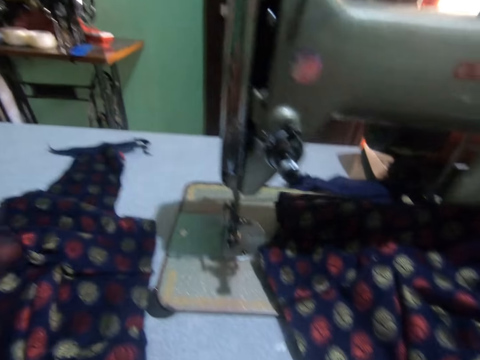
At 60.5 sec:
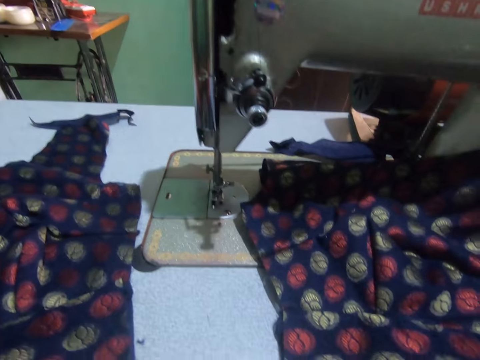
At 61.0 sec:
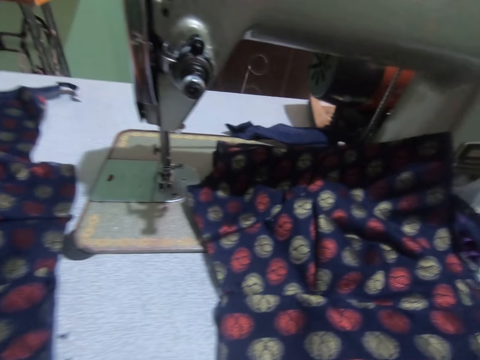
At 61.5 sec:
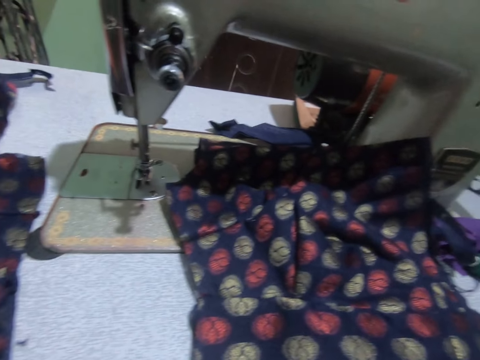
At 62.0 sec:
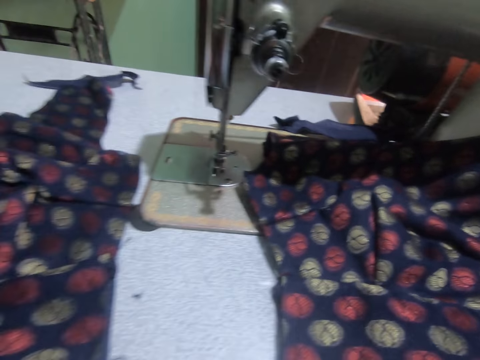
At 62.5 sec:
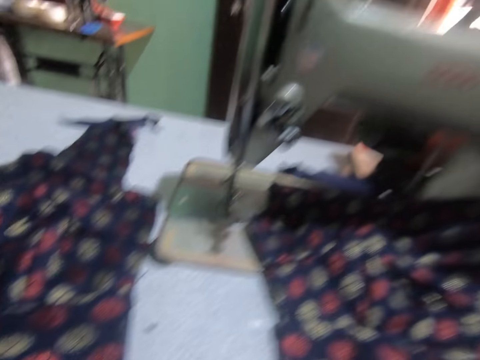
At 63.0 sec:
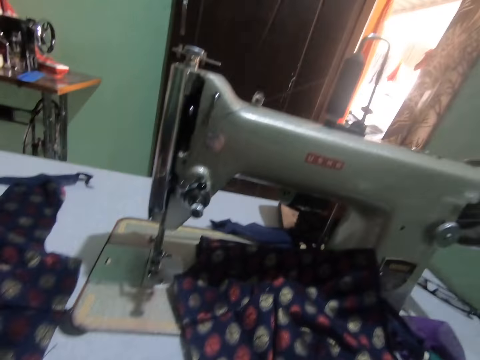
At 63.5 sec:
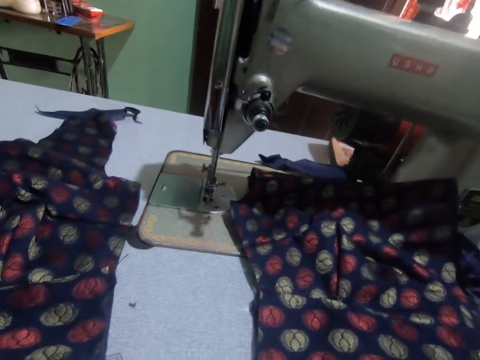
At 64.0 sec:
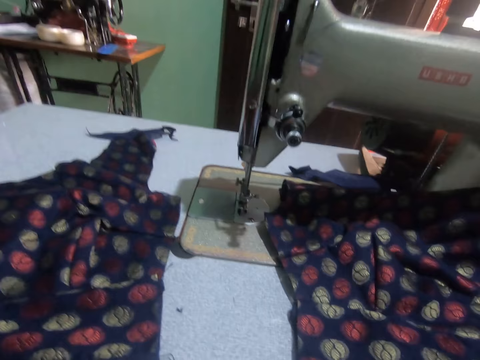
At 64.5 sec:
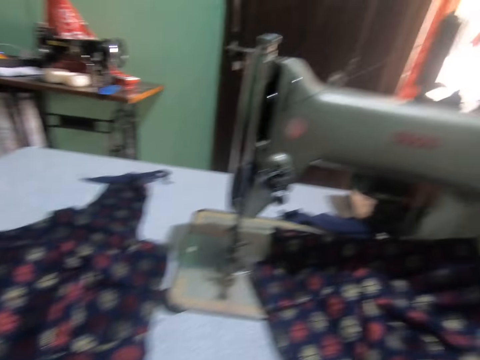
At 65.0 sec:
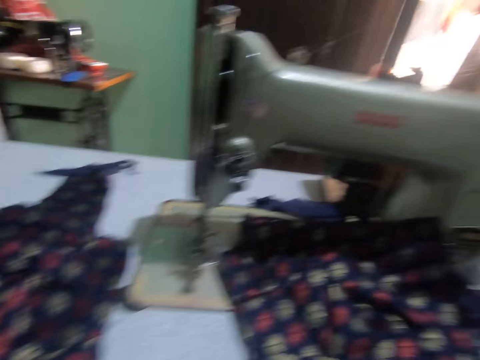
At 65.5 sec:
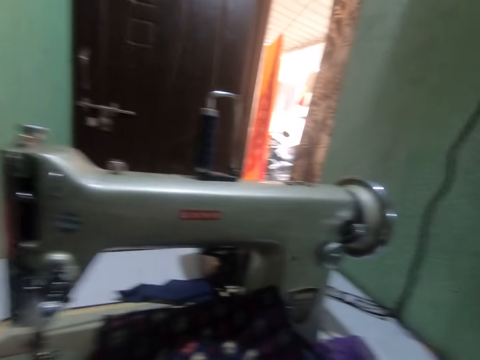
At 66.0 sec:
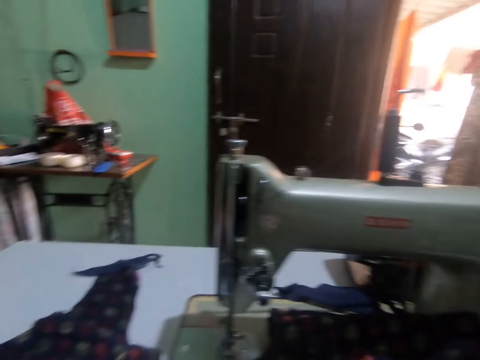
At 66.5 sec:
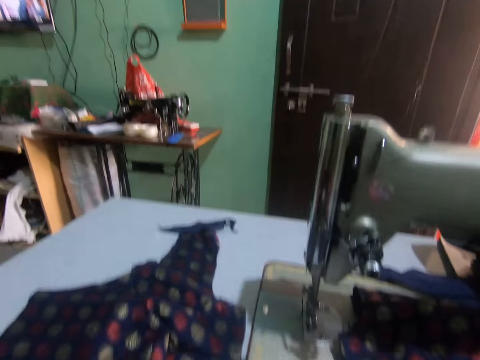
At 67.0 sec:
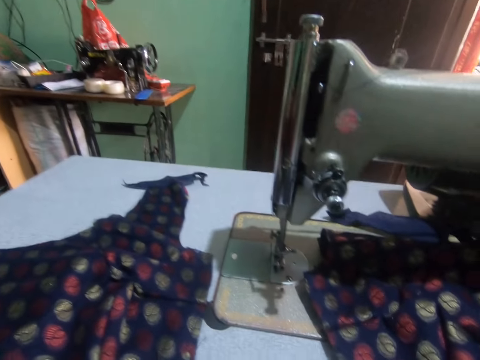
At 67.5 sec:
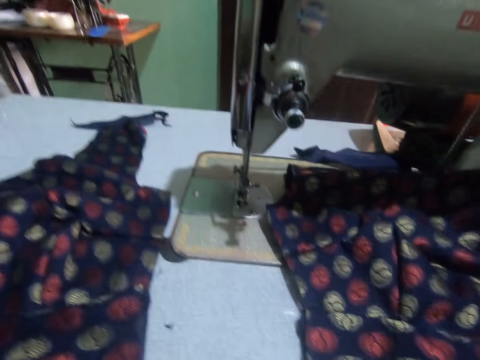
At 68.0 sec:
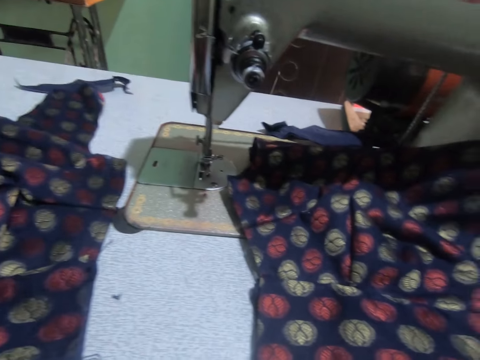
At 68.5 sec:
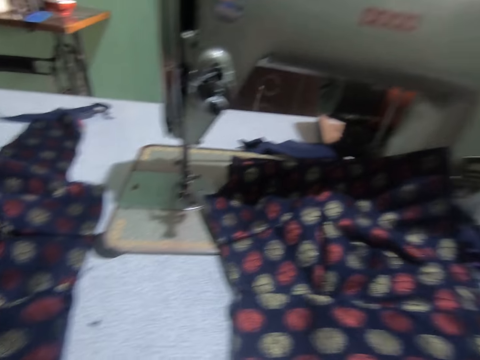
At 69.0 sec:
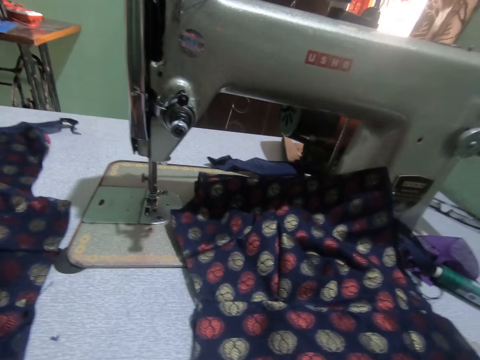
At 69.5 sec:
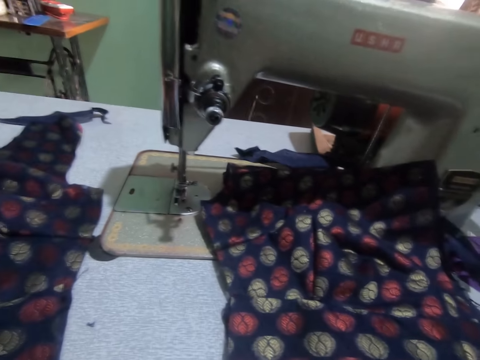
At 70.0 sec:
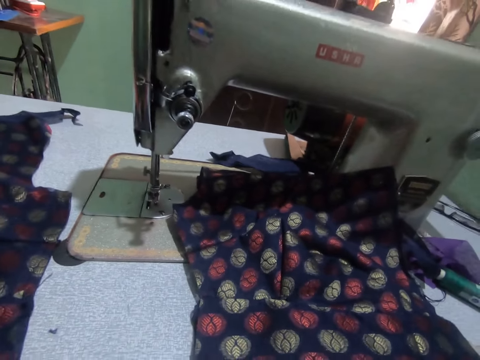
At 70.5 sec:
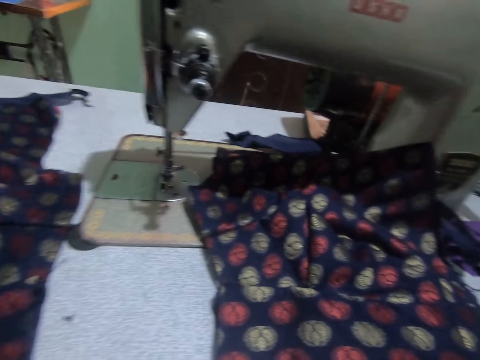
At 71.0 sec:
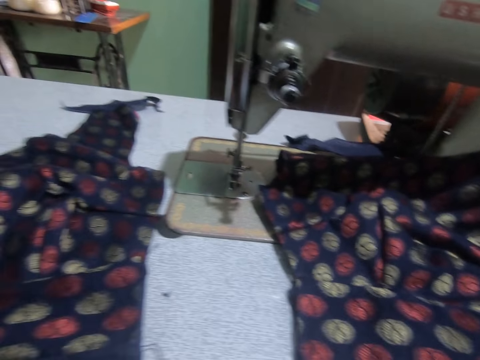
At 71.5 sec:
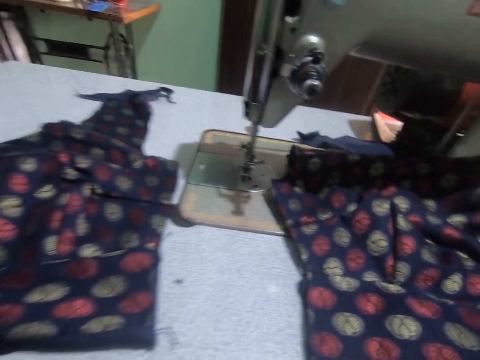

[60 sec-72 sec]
The camera wearer holds the fabric on the sewing machine. They turn around.

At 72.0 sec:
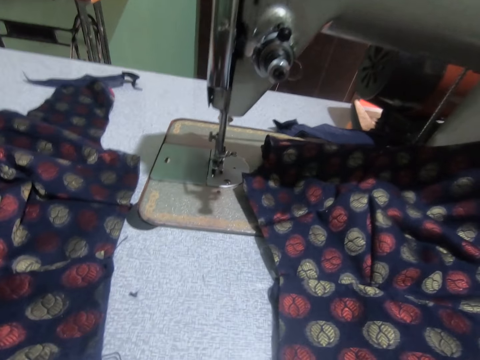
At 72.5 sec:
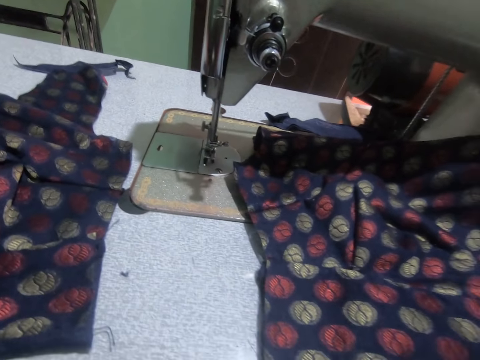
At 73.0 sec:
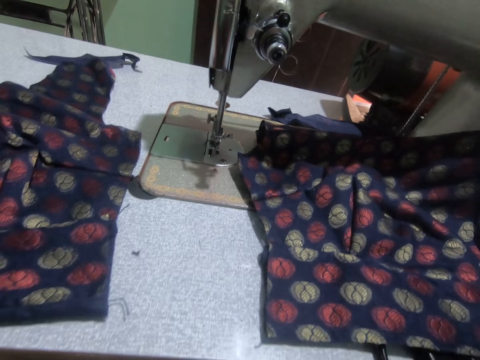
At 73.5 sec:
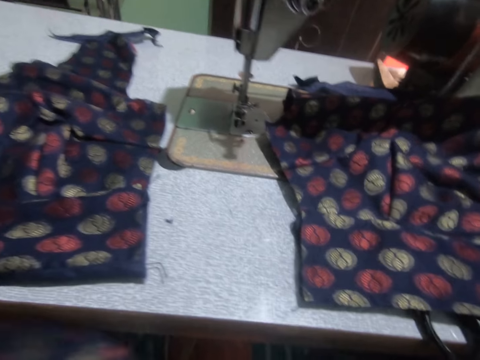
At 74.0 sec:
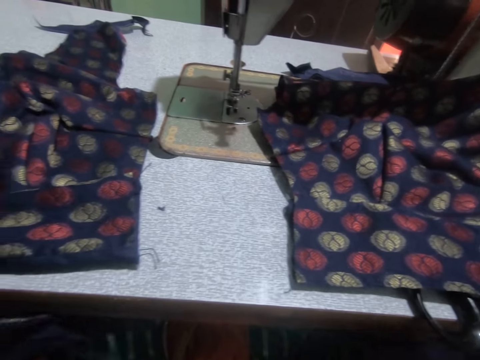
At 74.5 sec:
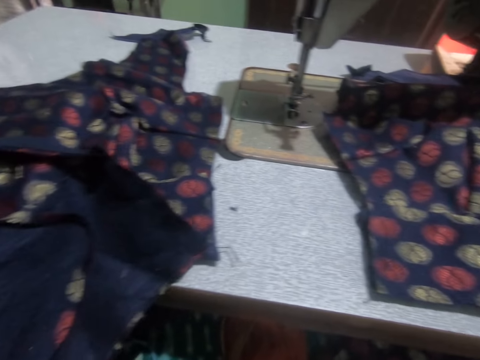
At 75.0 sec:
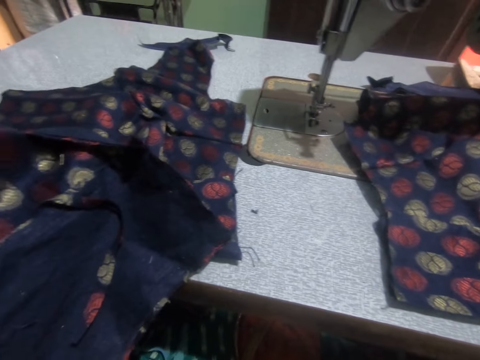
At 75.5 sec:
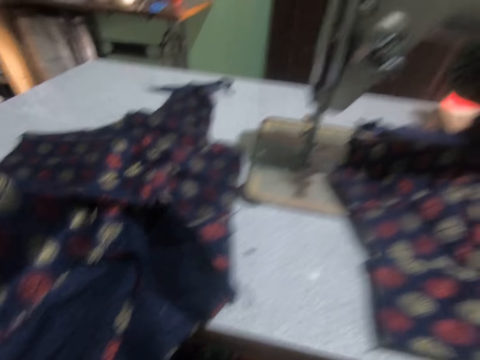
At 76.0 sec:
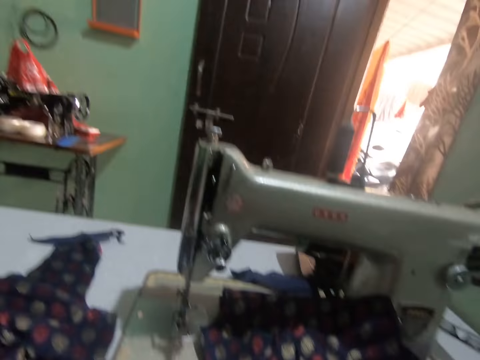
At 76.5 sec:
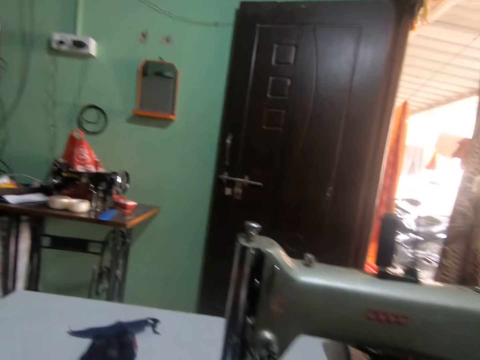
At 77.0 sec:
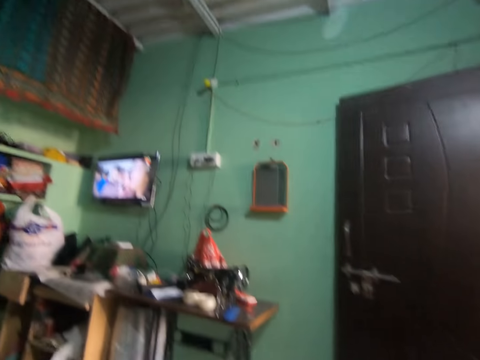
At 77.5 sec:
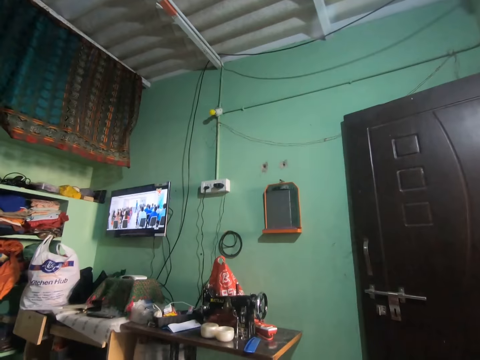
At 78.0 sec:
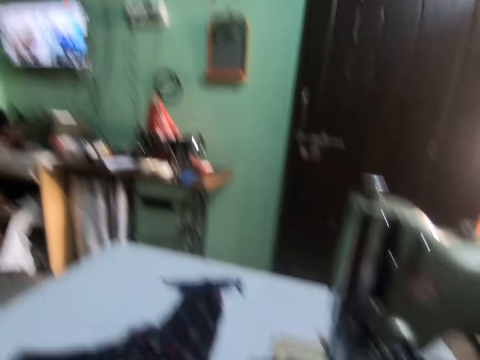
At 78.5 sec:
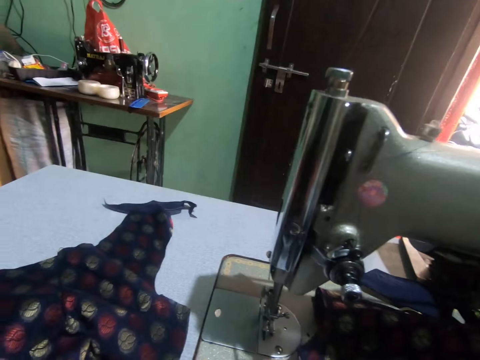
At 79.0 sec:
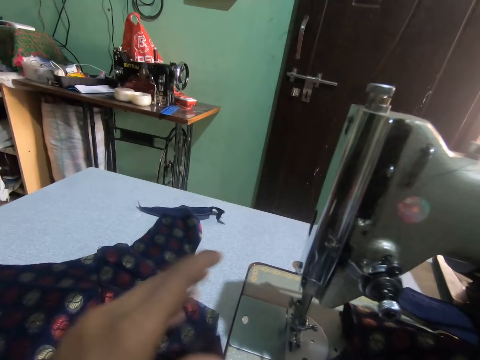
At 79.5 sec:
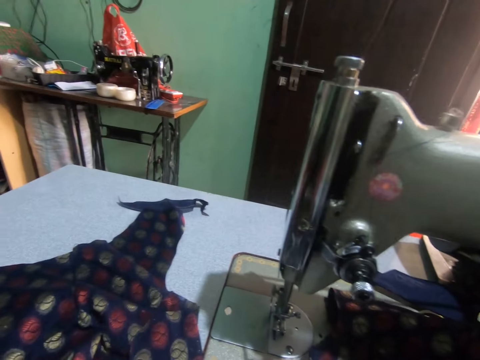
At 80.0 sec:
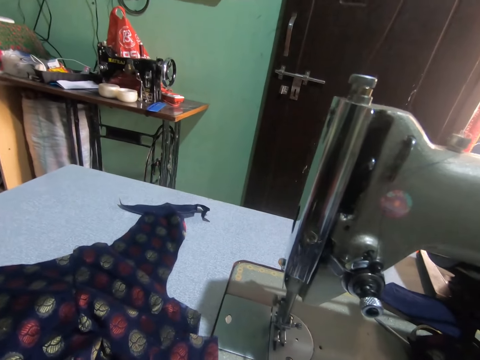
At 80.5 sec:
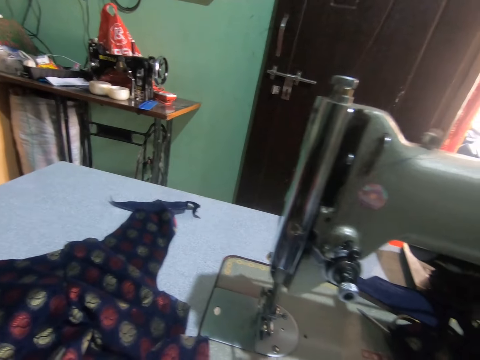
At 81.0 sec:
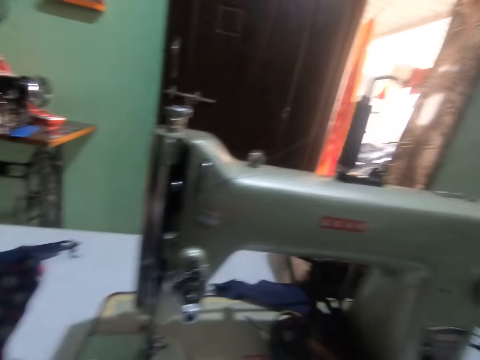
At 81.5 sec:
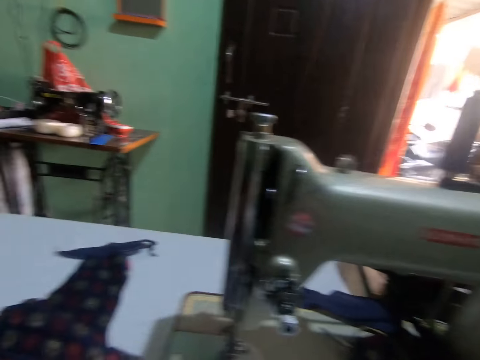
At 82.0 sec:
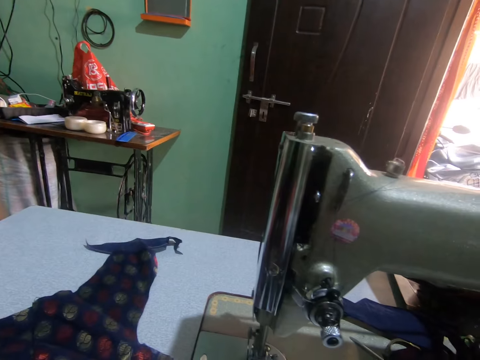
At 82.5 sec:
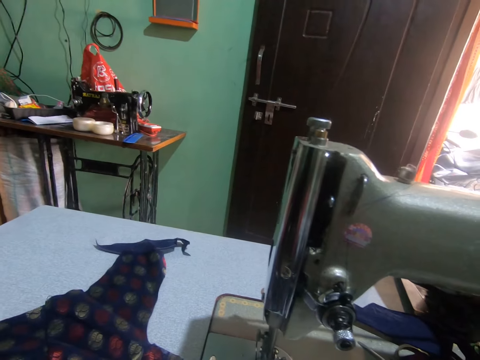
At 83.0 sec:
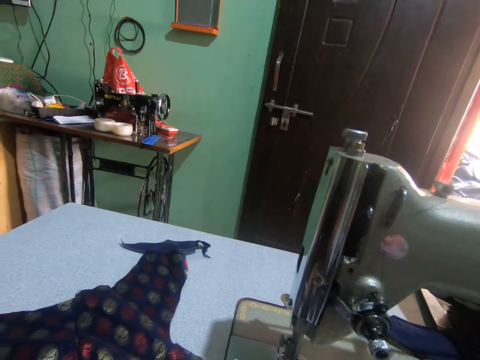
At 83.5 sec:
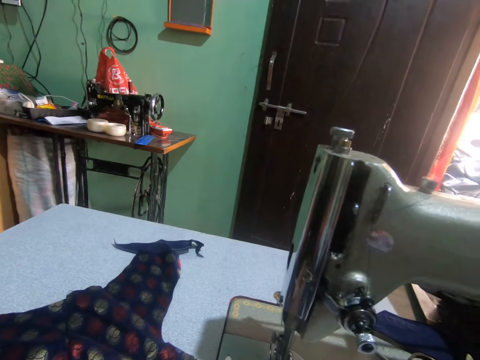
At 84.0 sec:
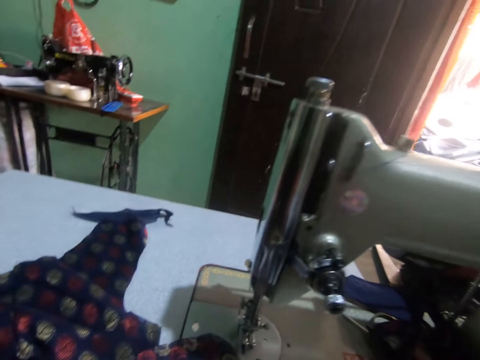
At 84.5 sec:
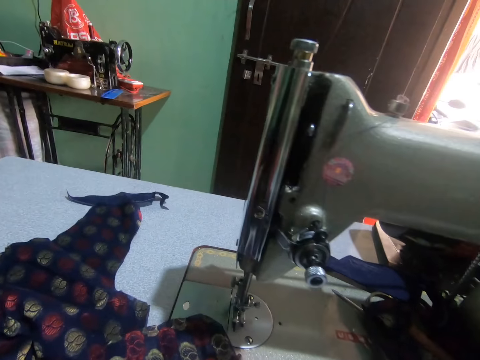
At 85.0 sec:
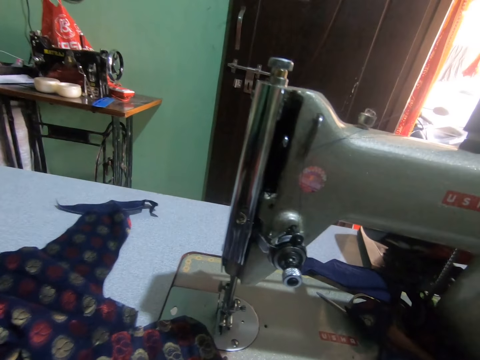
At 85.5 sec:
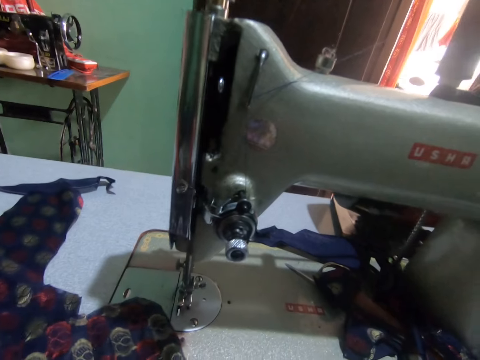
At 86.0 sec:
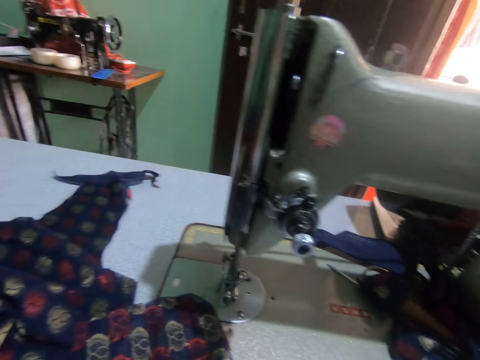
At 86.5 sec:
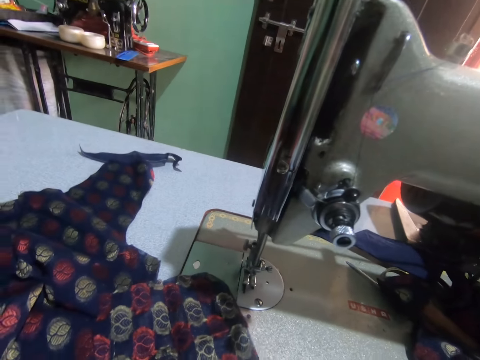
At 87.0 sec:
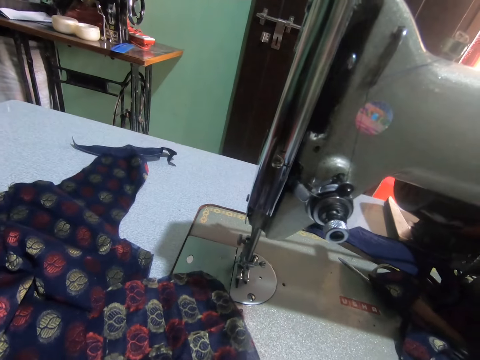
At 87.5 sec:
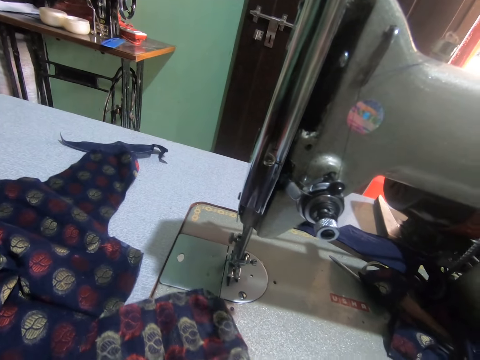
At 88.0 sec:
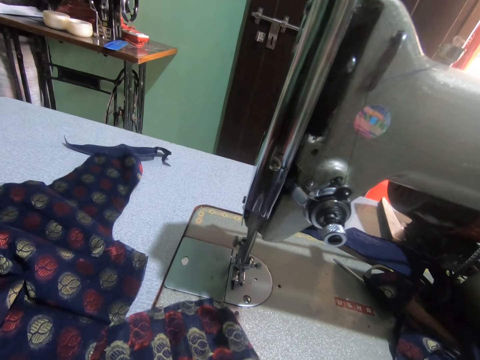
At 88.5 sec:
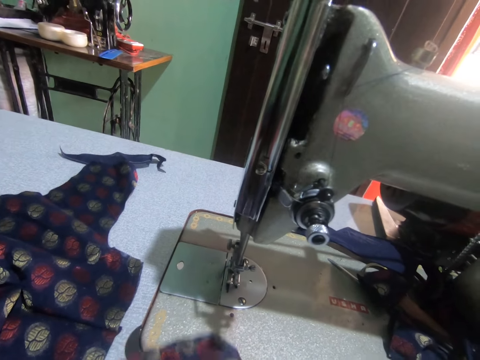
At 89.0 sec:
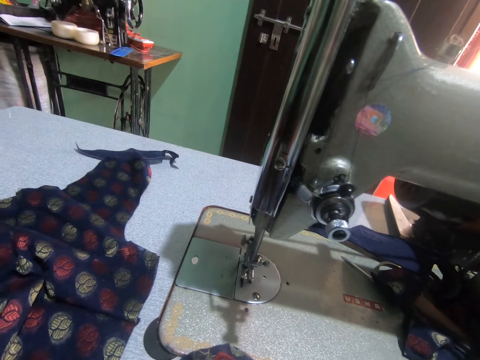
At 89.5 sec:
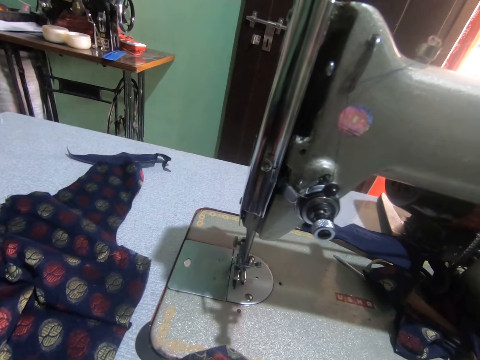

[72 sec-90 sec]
The camera wearer holds a fabric. They turn around. They look at the television. They turn around. They put the fabric on the sewing machine. They turn around. They hold the fabric on the sewing machine. They turn around. They hold the fabric on the sewing machine.
